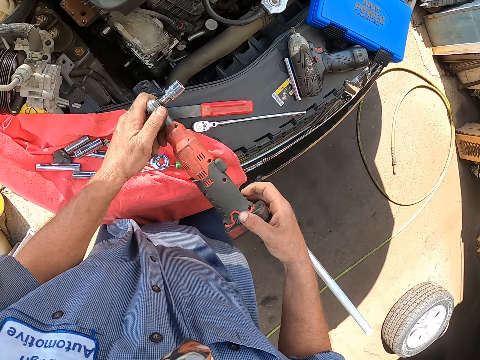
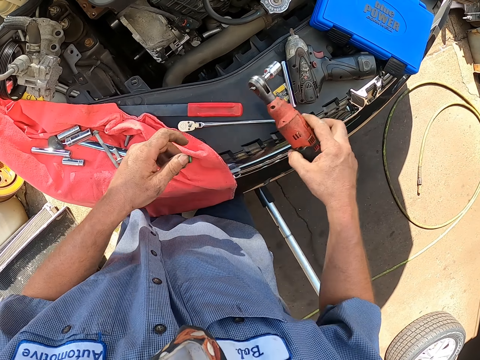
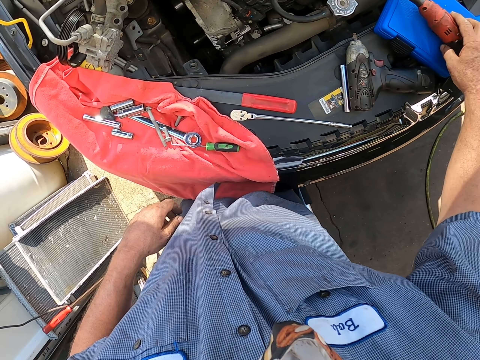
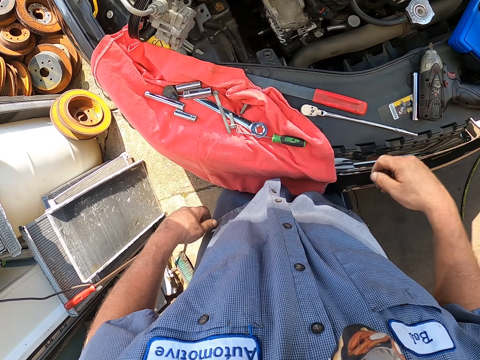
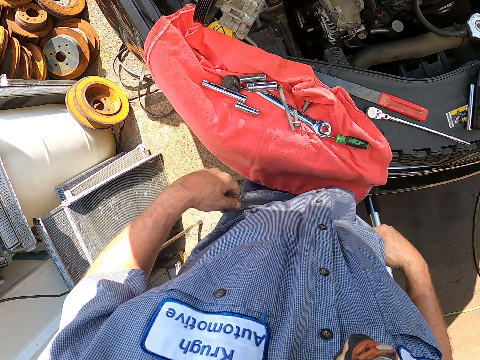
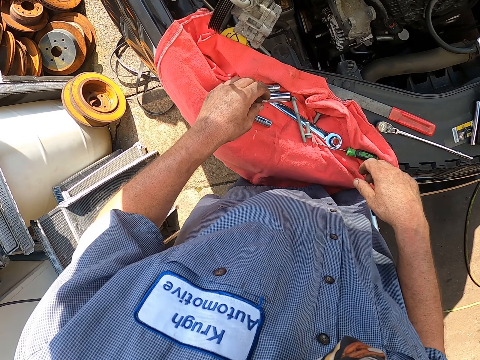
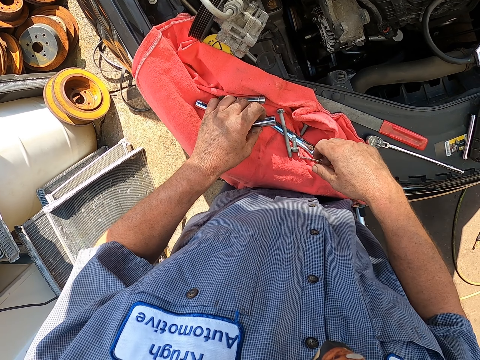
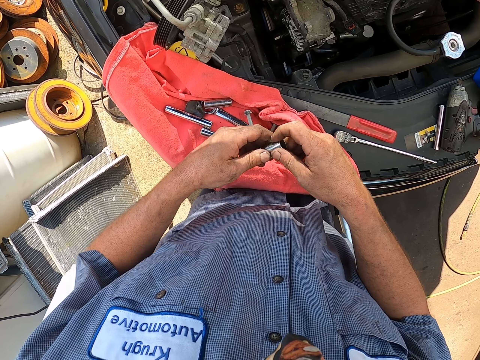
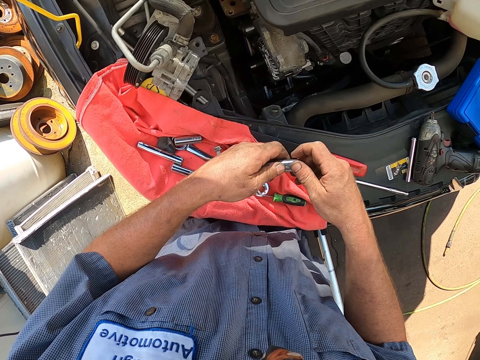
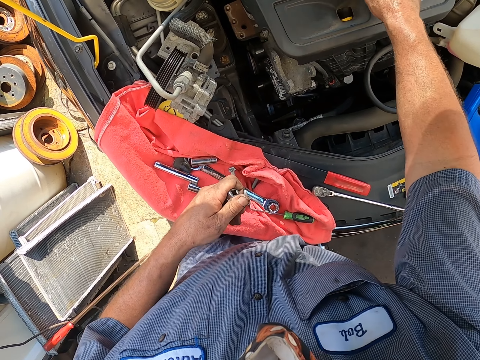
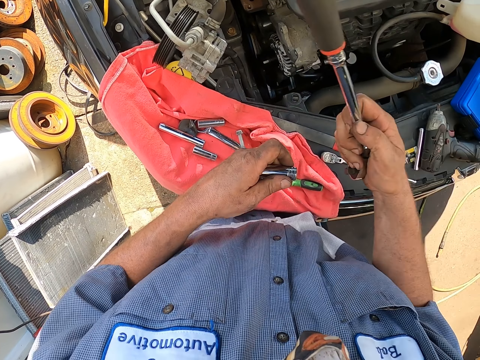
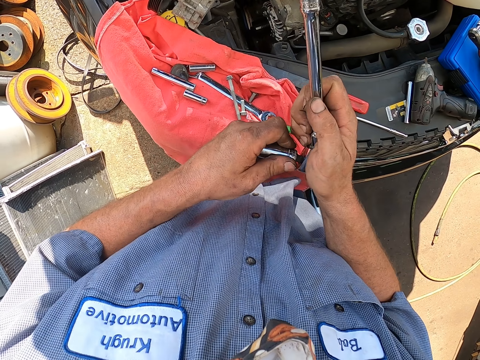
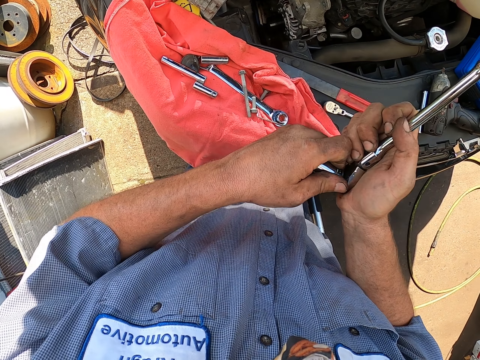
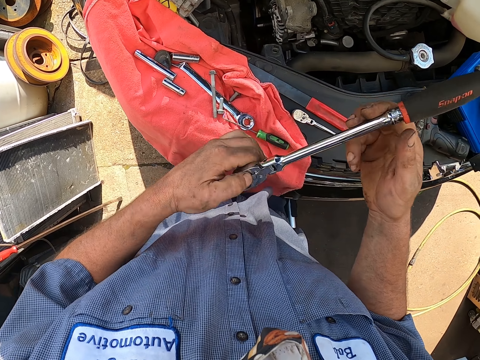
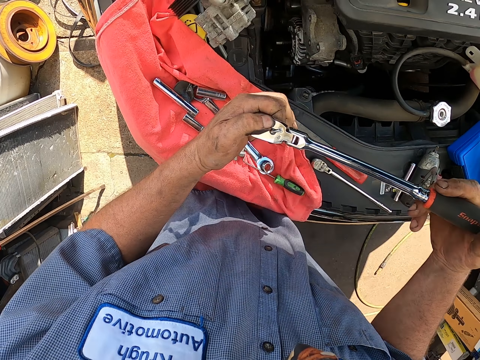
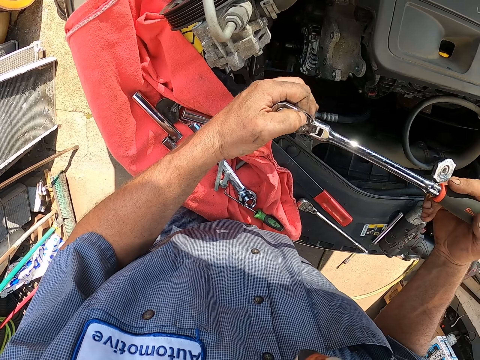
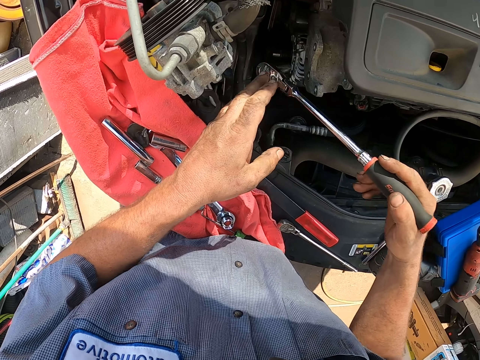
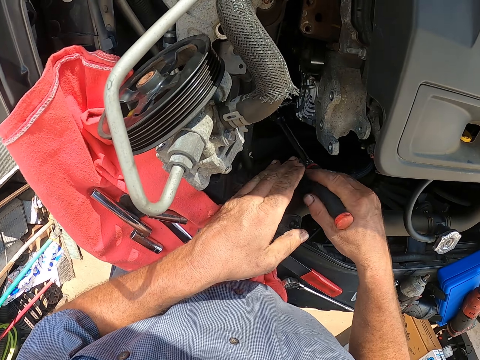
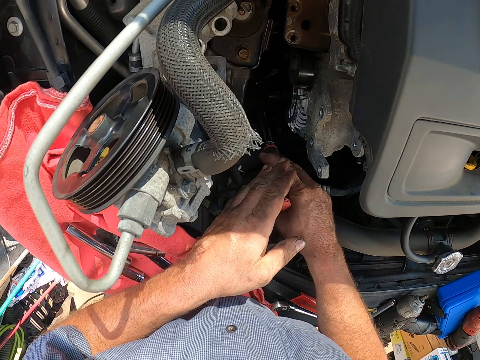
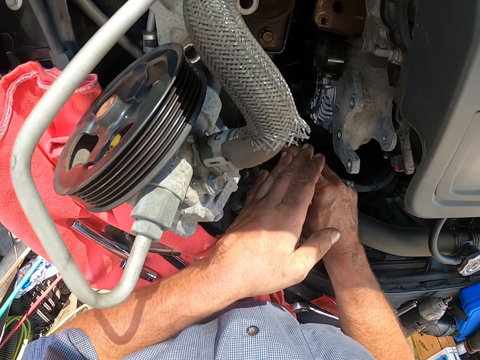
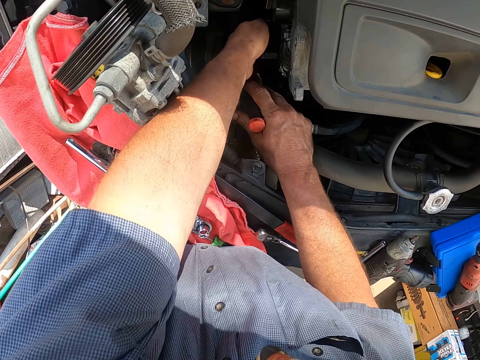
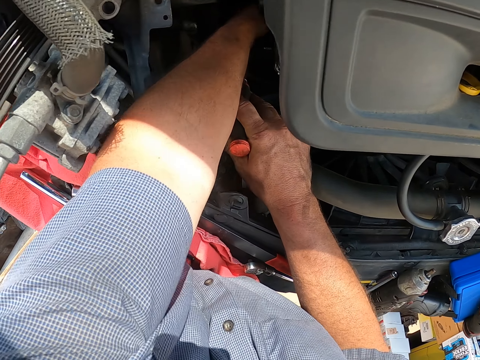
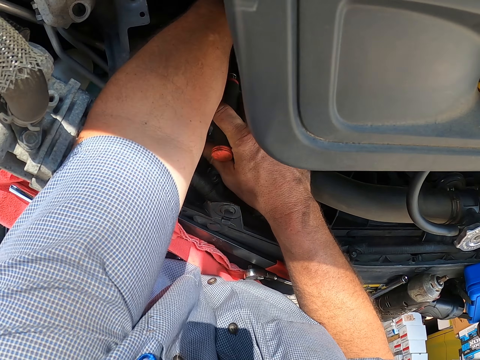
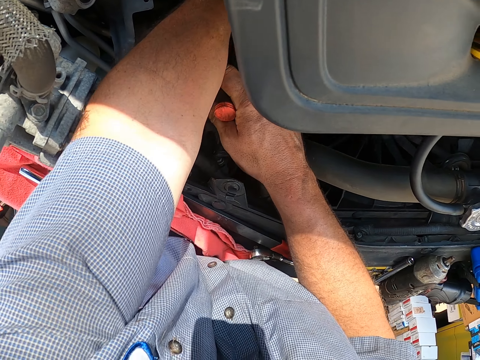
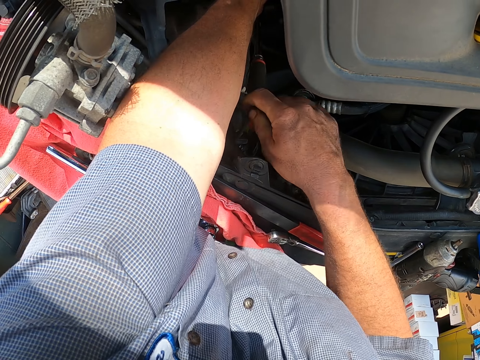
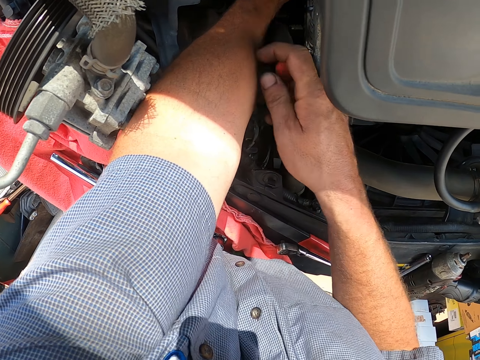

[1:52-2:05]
The camera wearer removes the wrench or driver from the engine. He touches the wrench and drops the wrench. He puts the driver under the car. He touches his shirt. He takes a bolt bit or socket from the car. He holds the socket with the other hand. He takes a driver or torque wrench from under the bonnet. He fits the bit on the driver. He fixes the engine. He moves his left hand to the engine. He fits the bolt driver on the bolt under the bonnet.

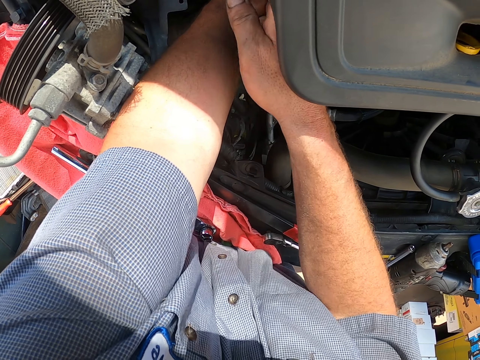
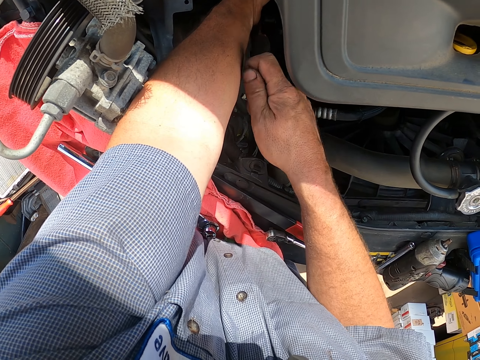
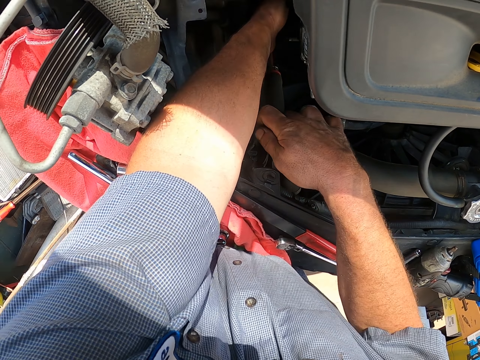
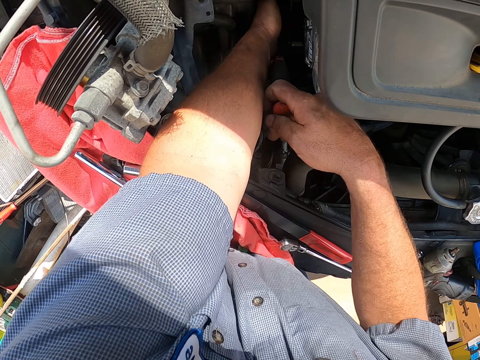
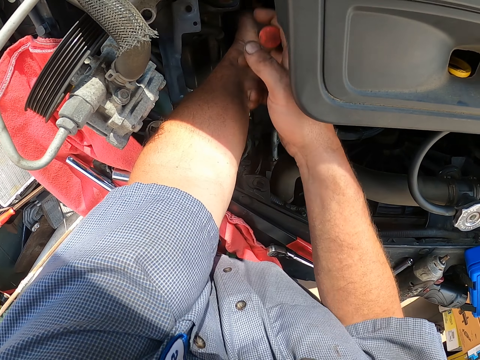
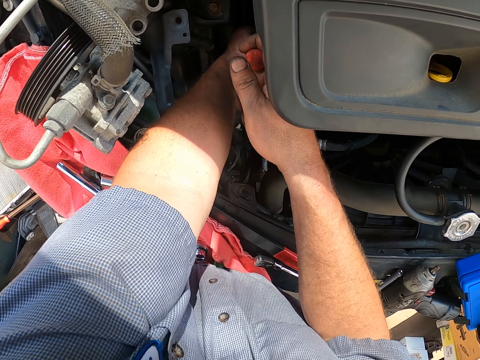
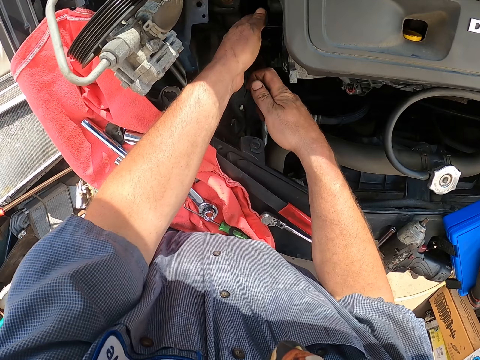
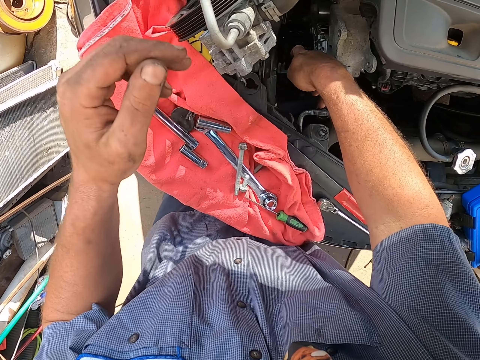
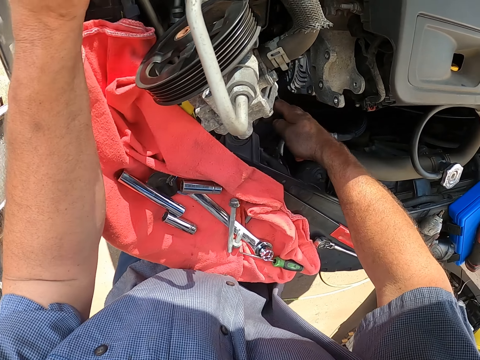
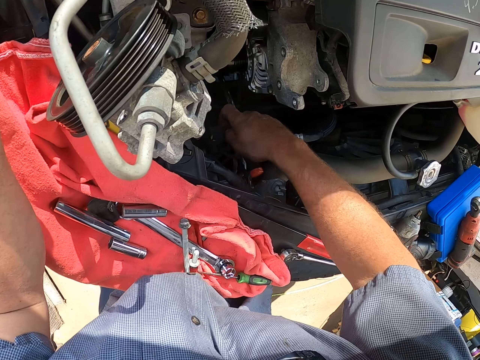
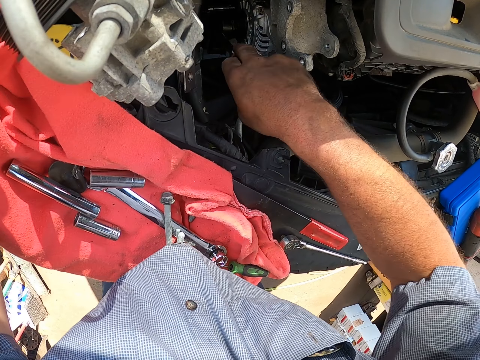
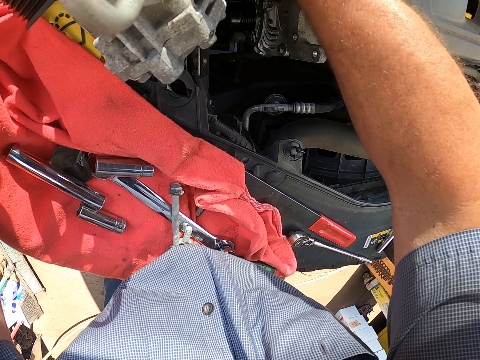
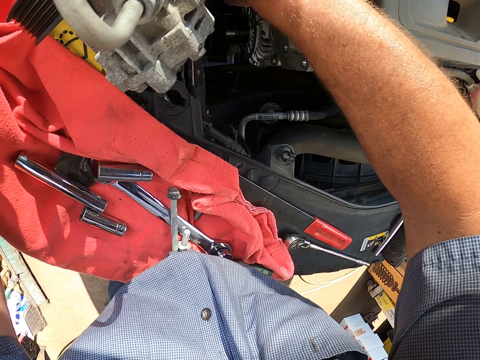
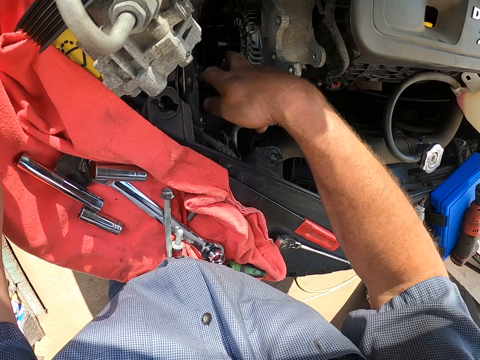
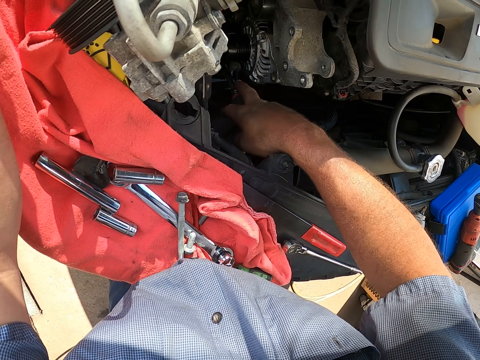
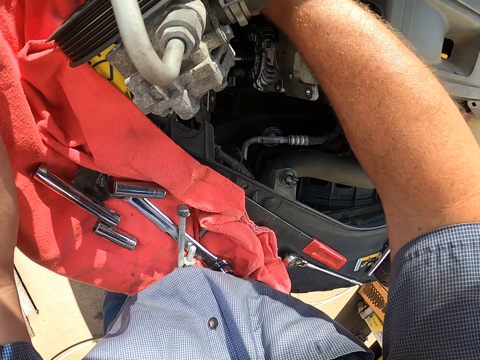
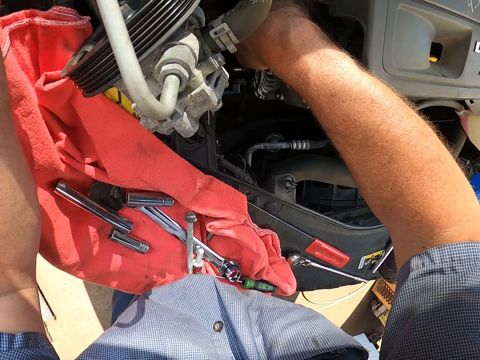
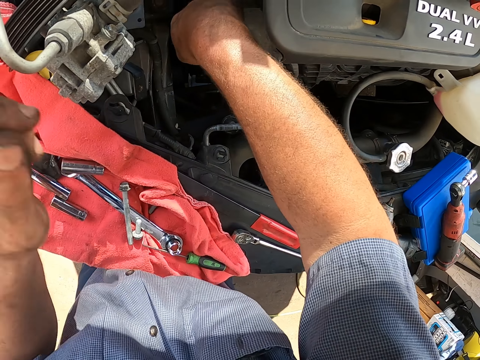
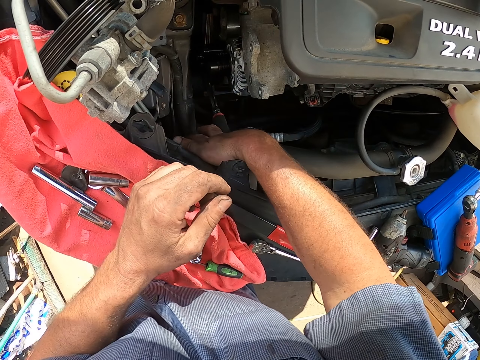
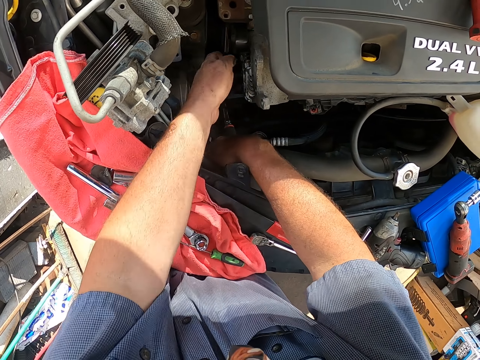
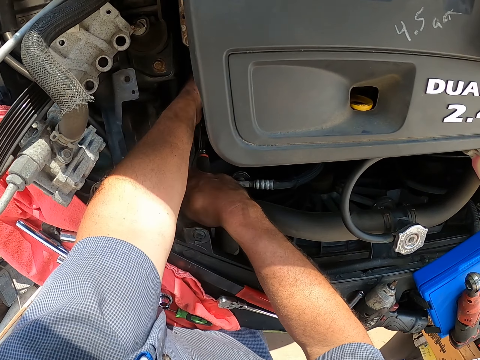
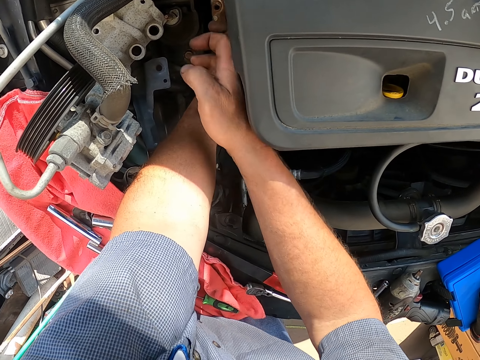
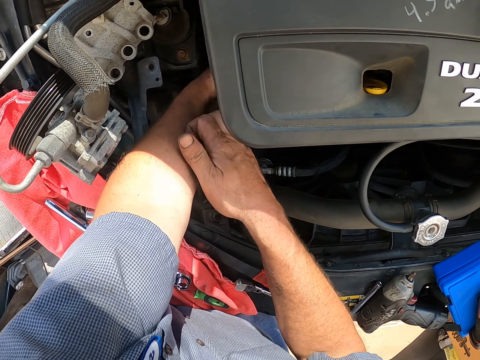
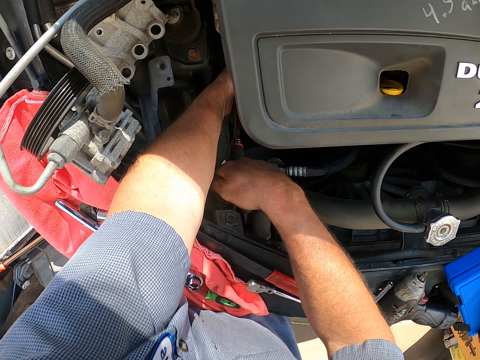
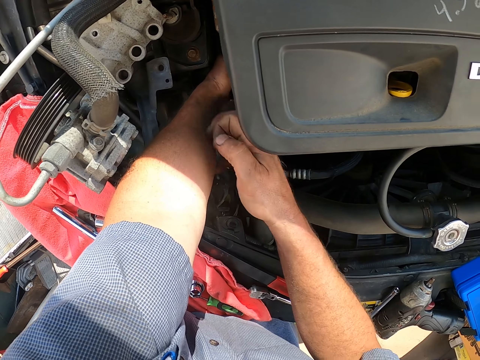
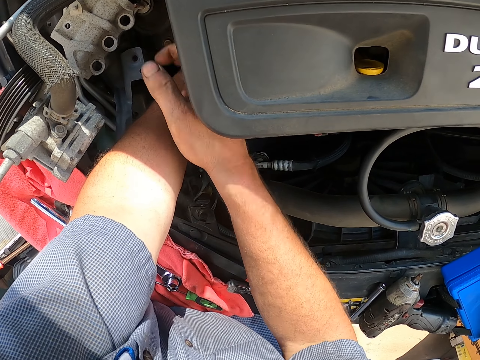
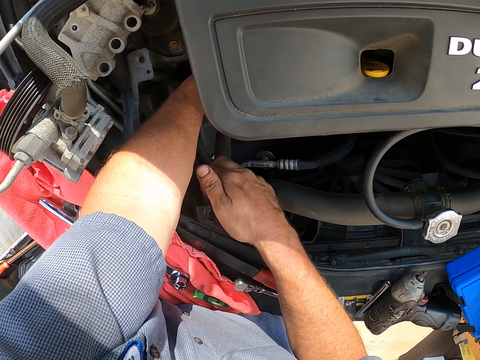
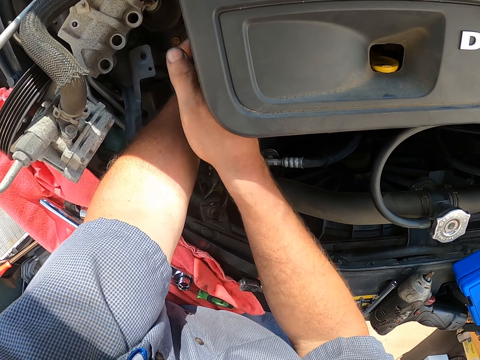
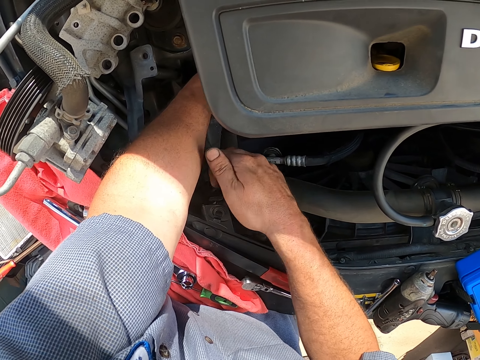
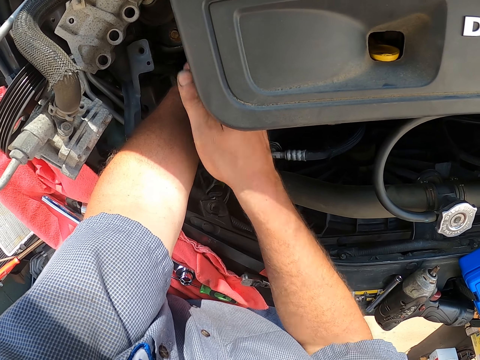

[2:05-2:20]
The camera wearer fastens the bolt with the bolt driver. They remove a hand from the engine and rest the hand on the car. They reposition a hand, move the hand to the engine, and fix the engine.
